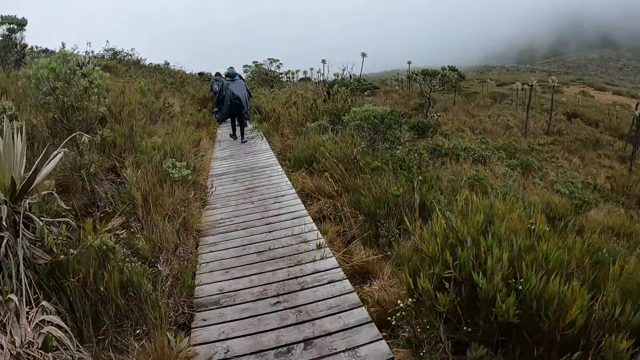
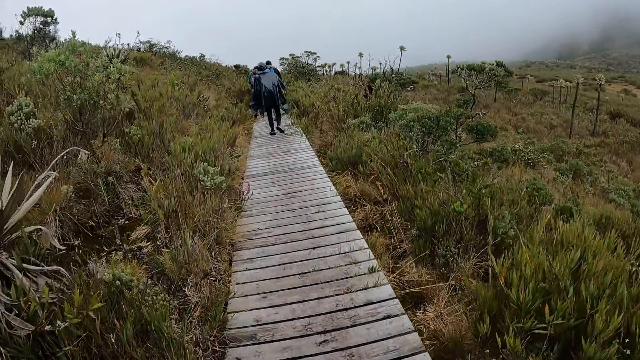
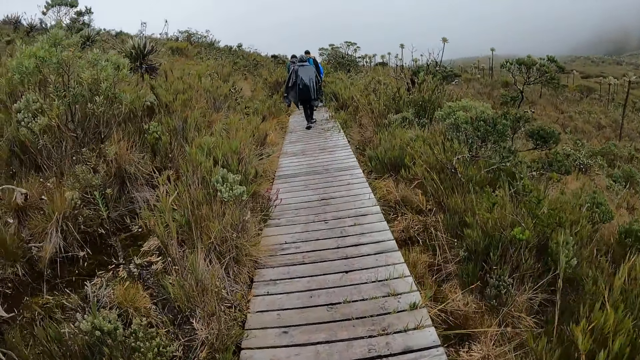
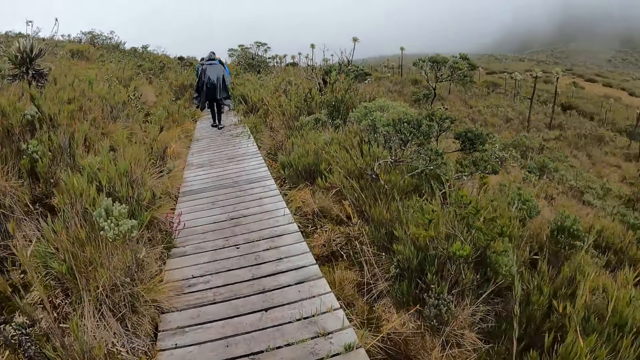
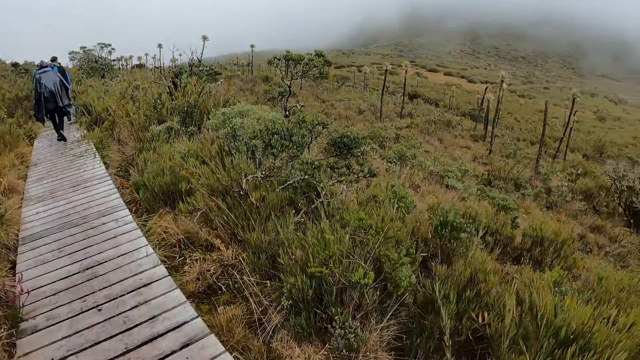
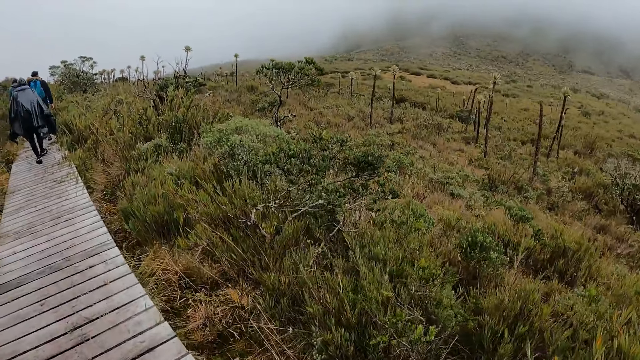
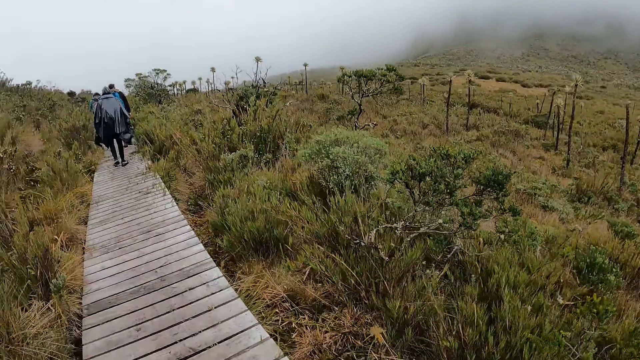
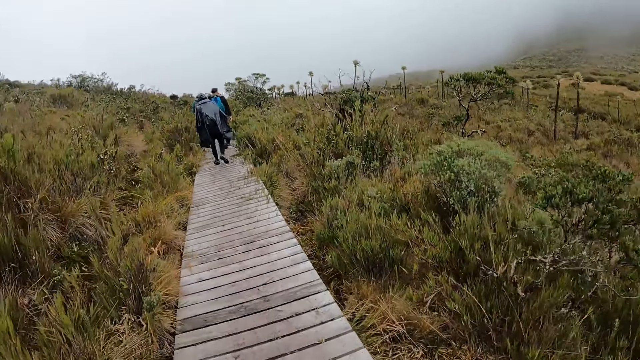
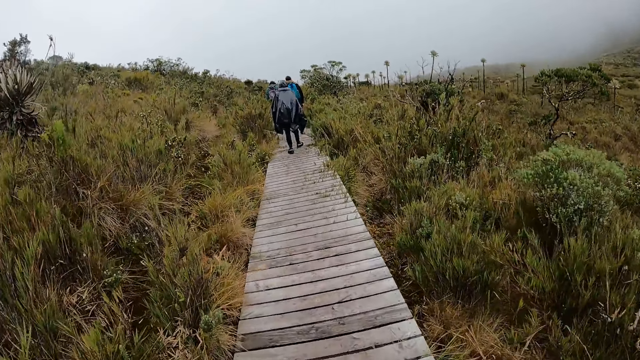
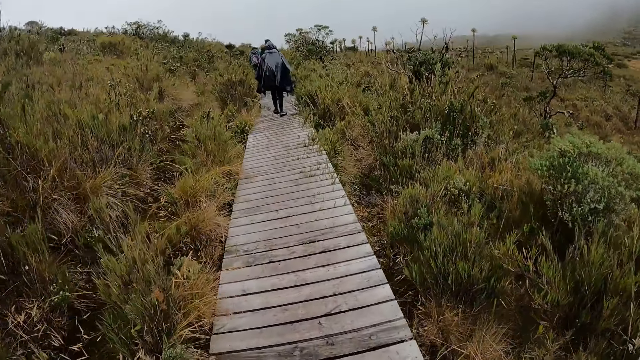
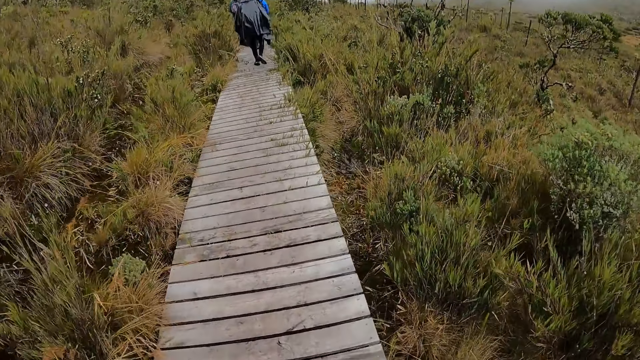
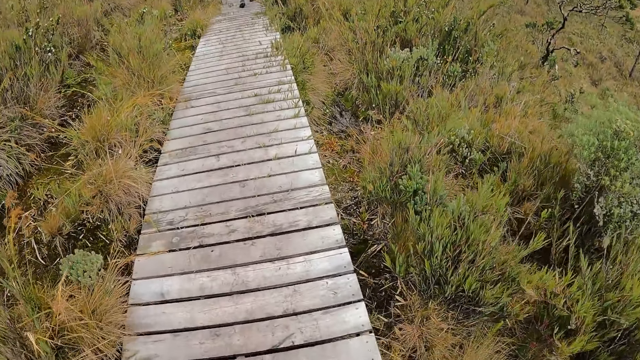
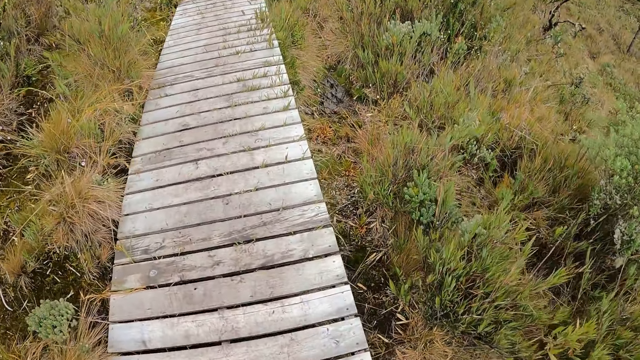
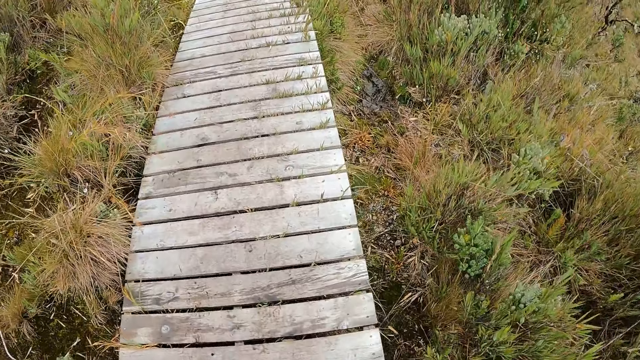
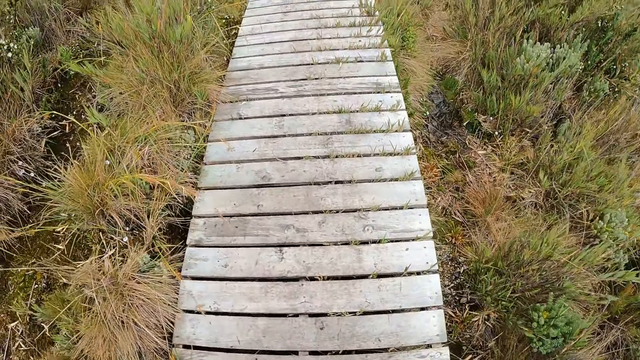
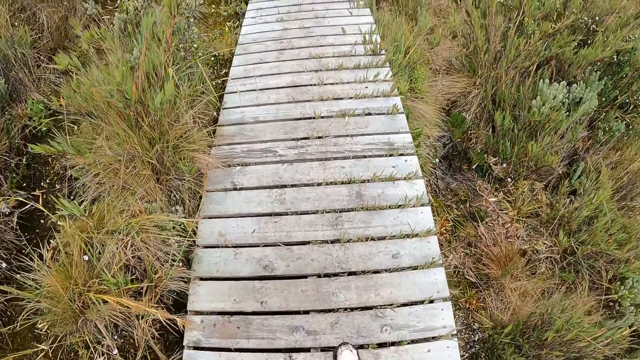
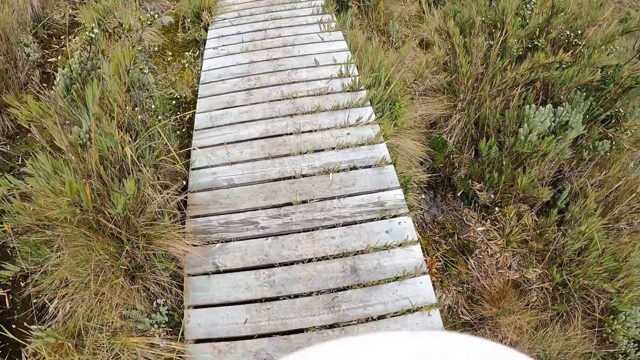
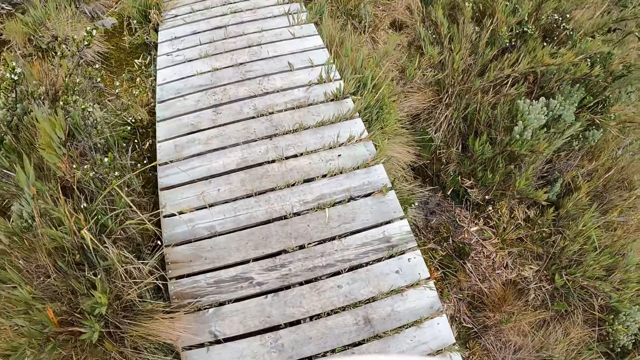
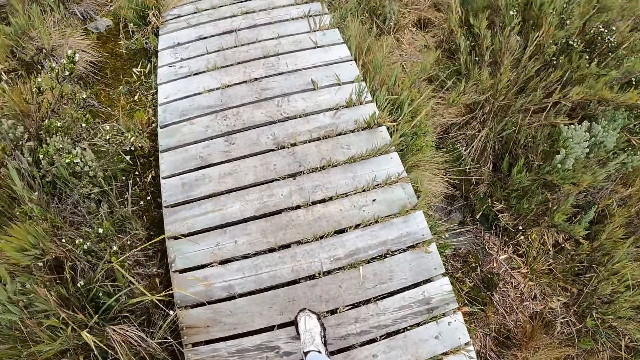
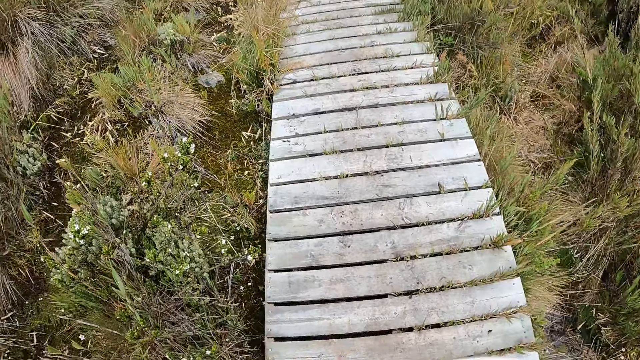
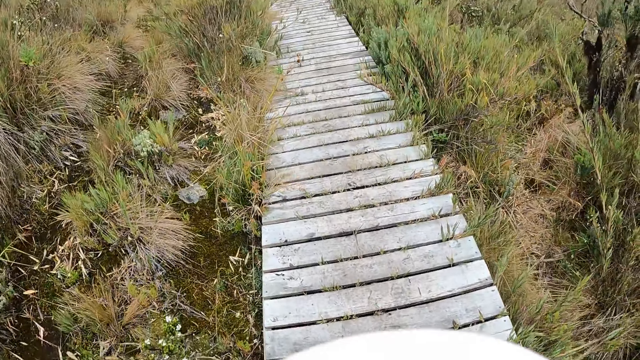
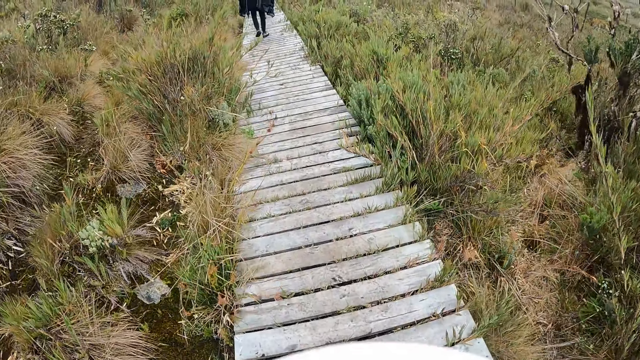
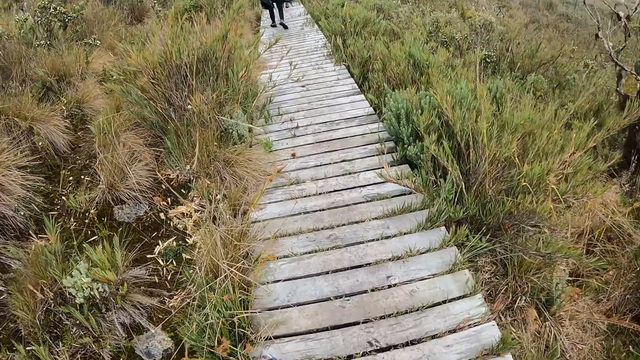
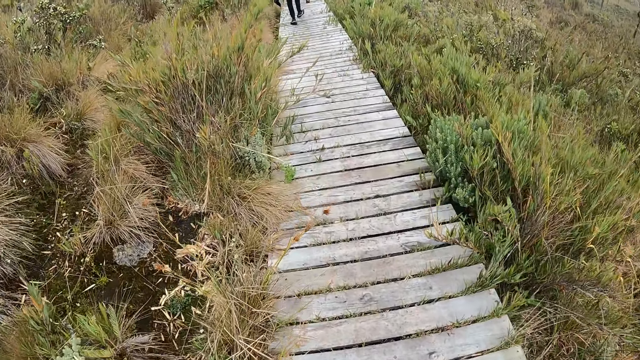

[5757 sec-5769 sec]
The camera wearer looks around.

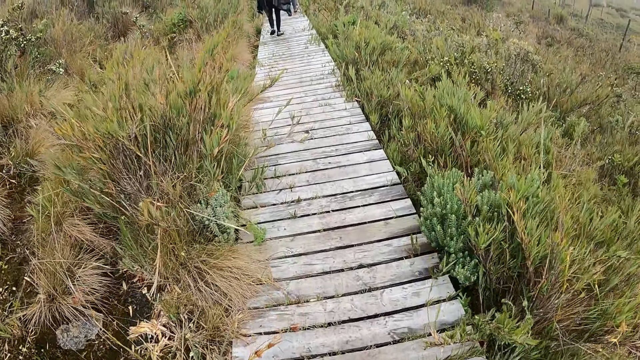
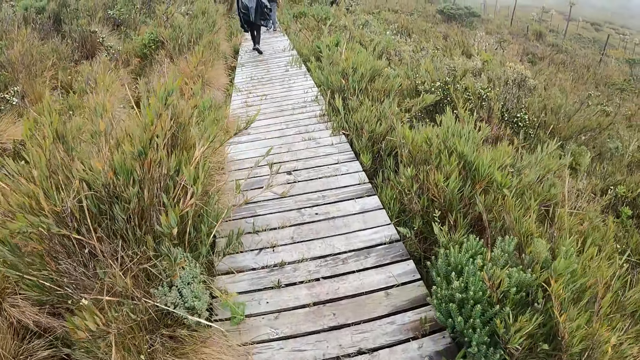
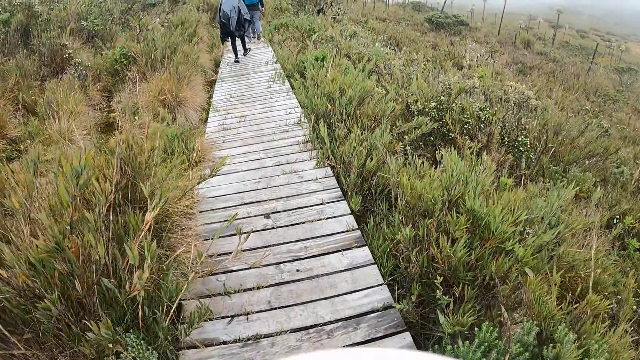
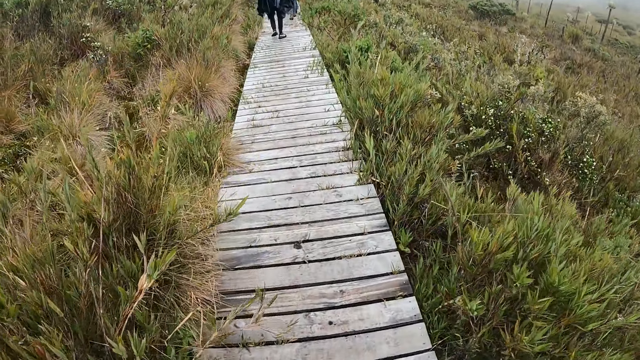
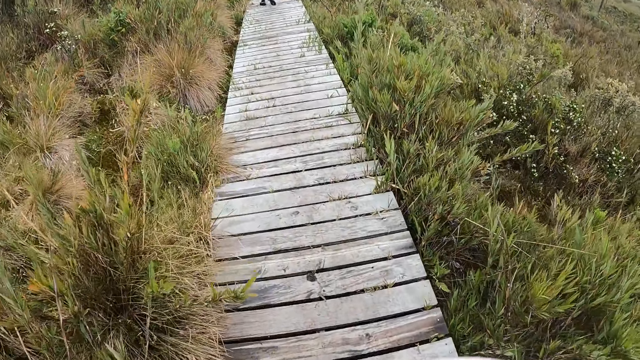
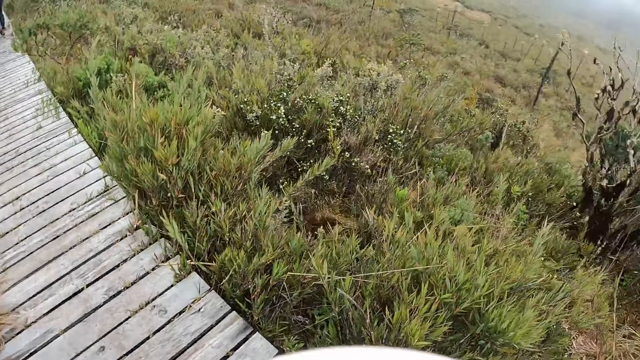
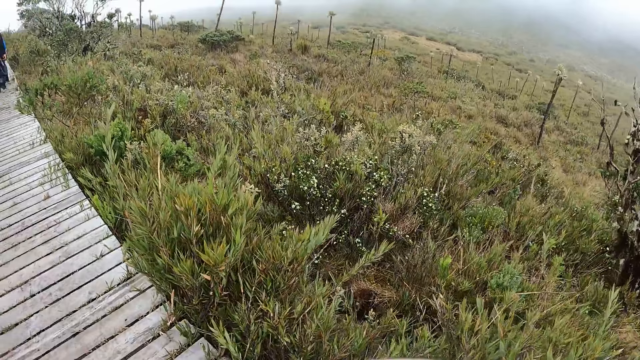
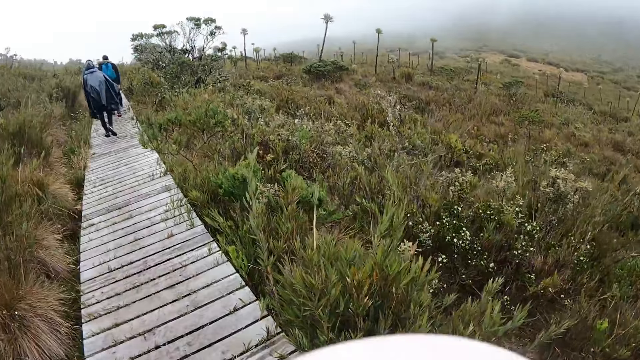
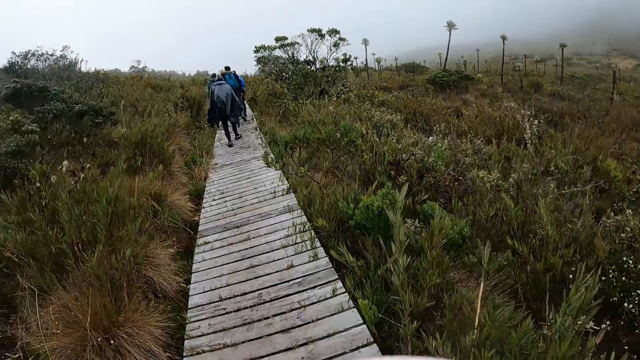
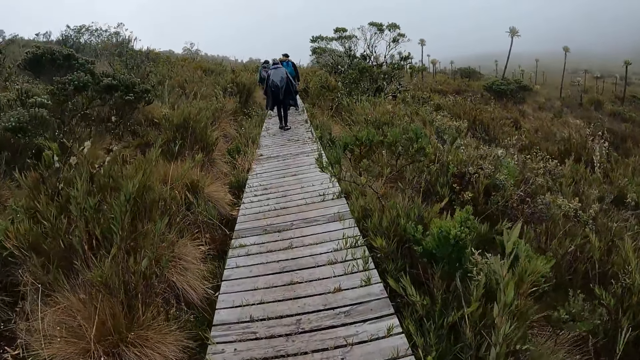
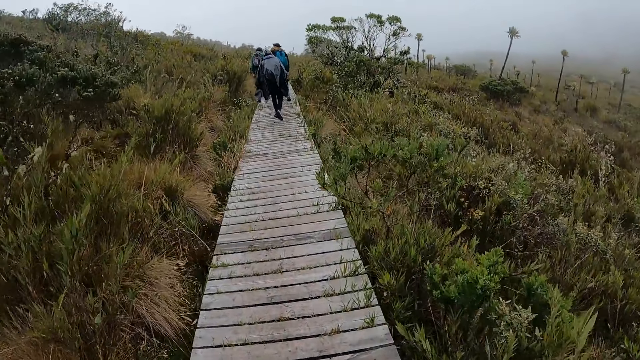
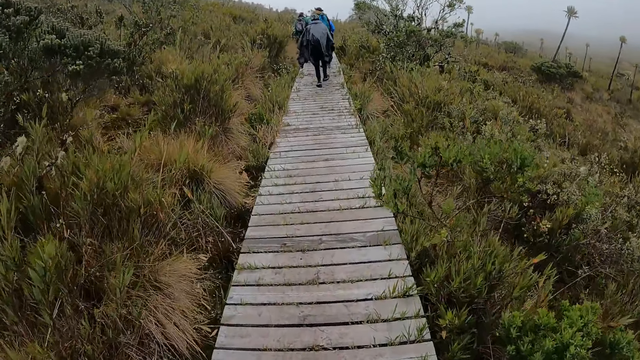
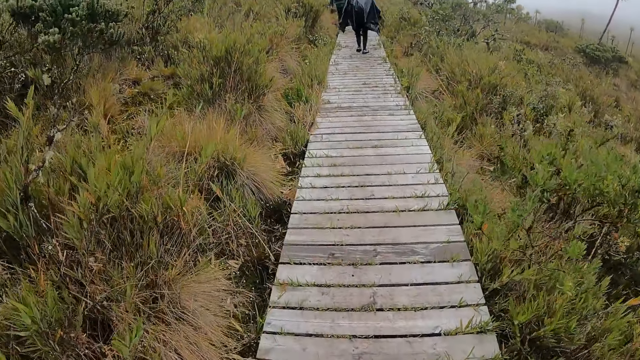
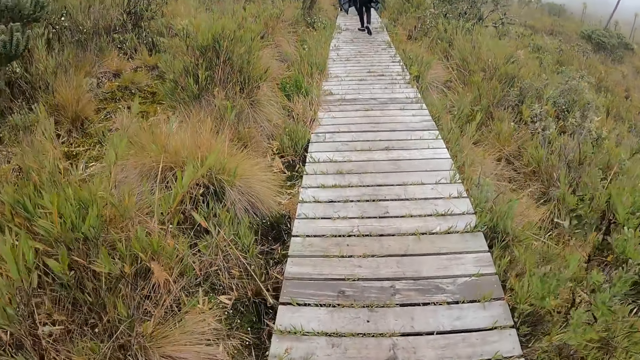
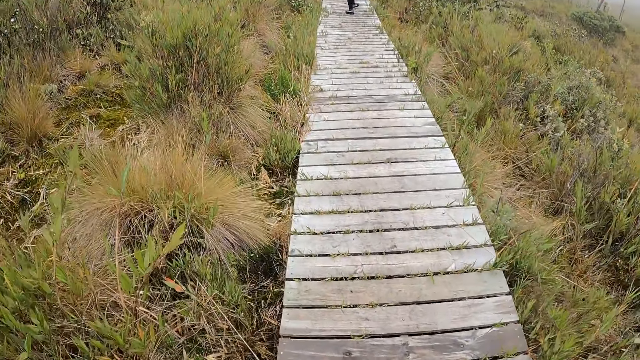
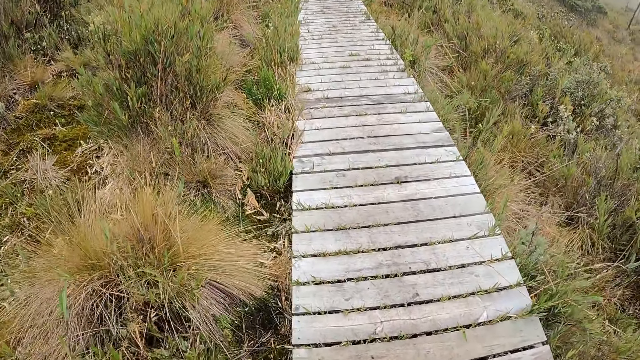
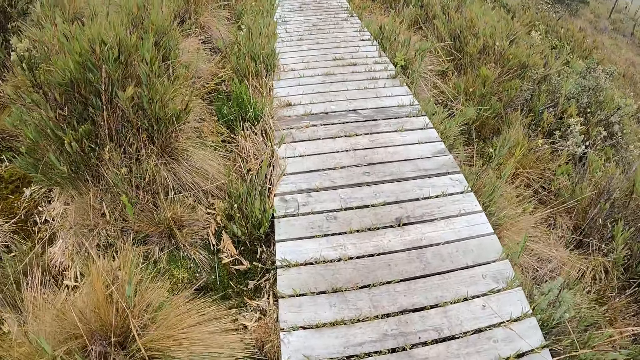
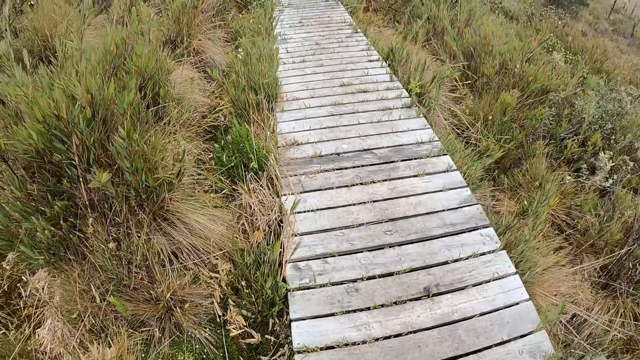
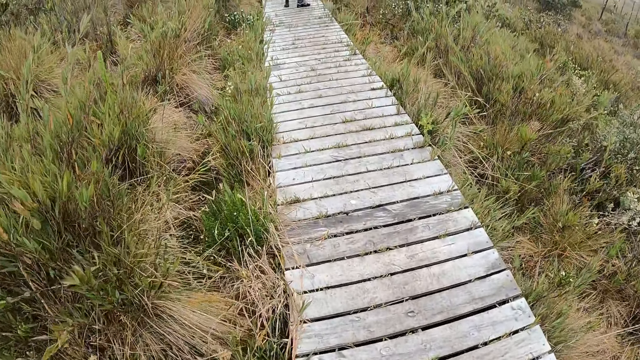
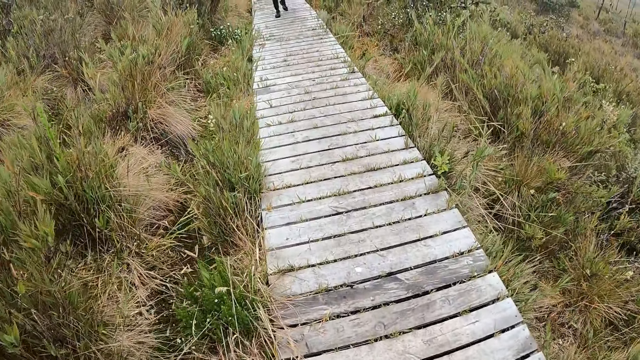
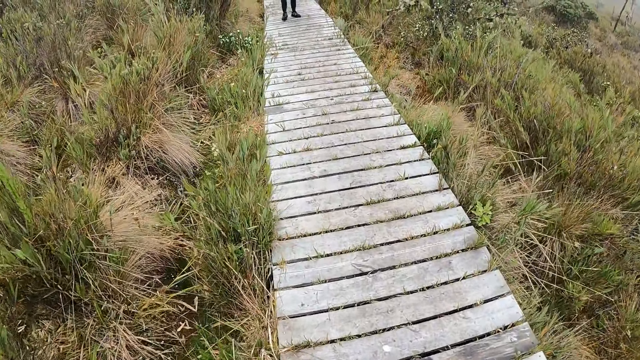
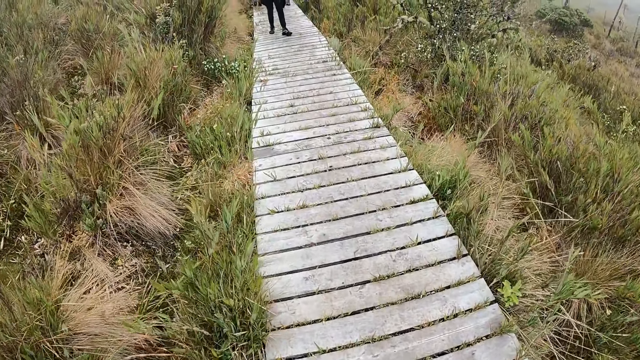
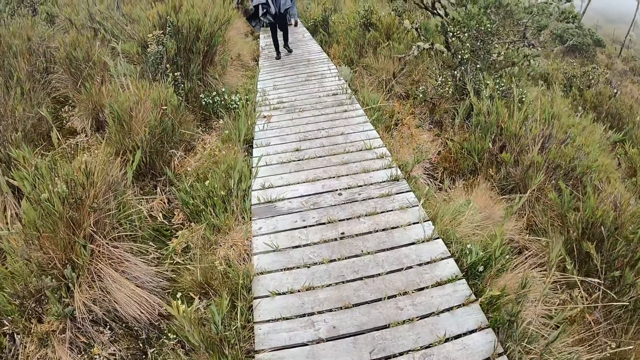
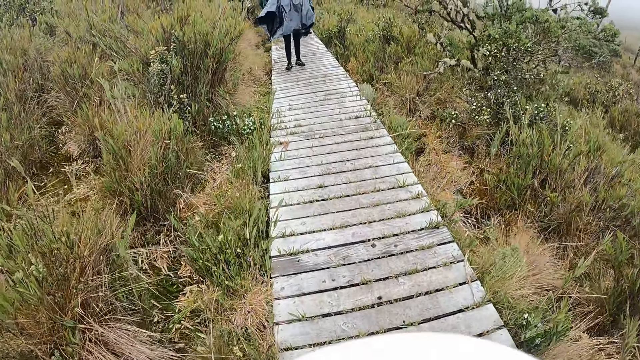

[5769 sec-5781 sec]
A person looks at the camera wearer.
